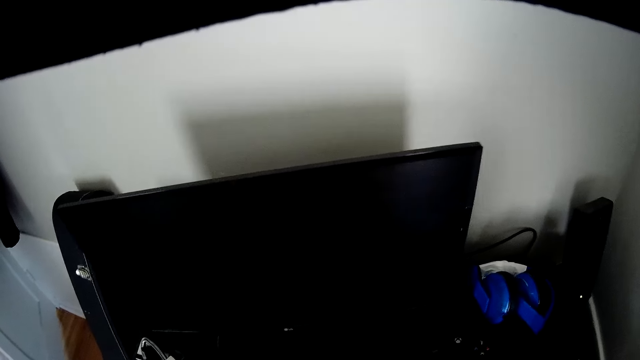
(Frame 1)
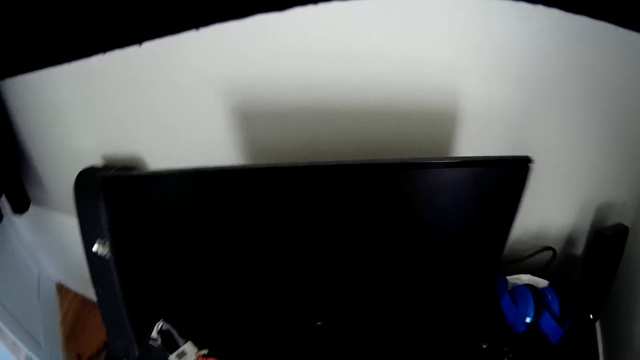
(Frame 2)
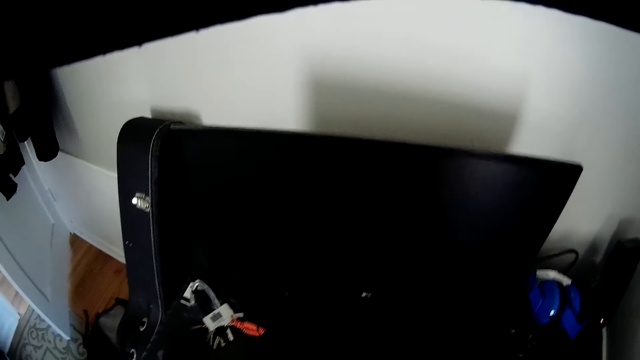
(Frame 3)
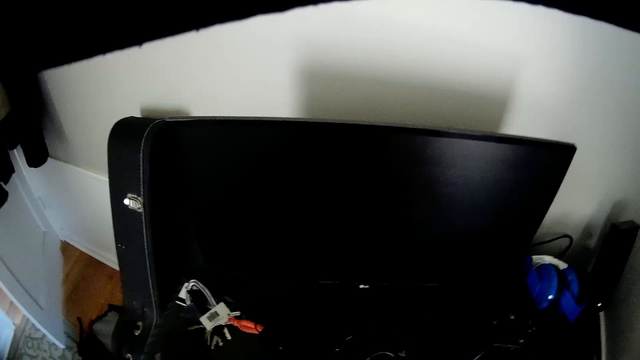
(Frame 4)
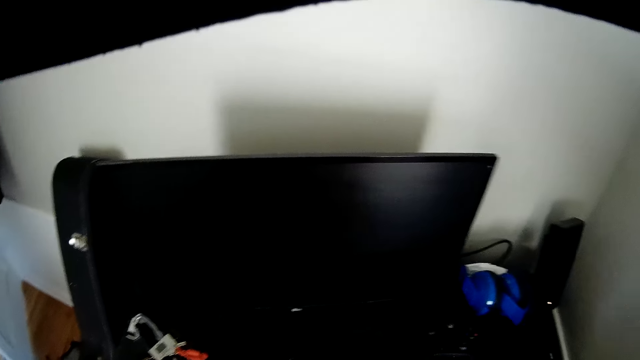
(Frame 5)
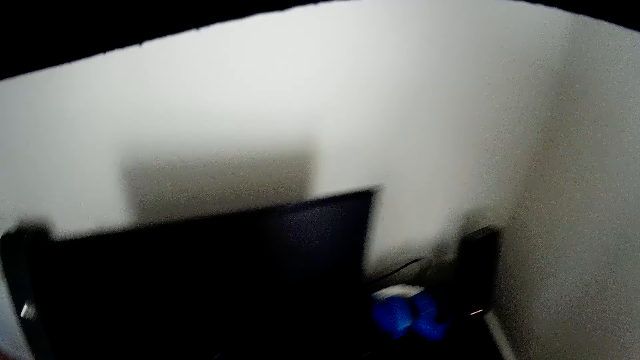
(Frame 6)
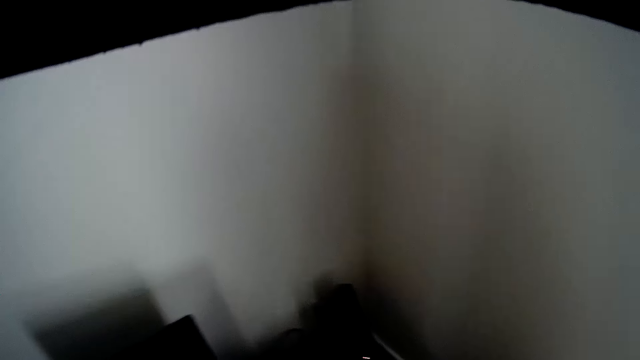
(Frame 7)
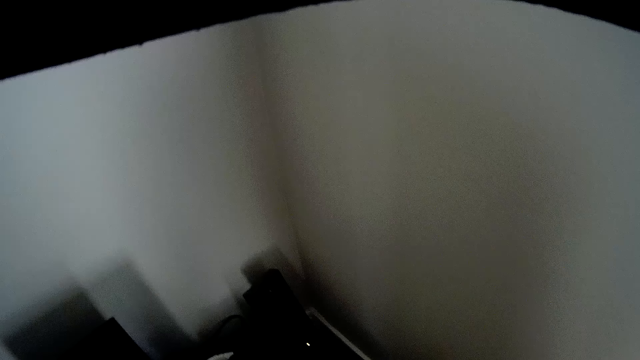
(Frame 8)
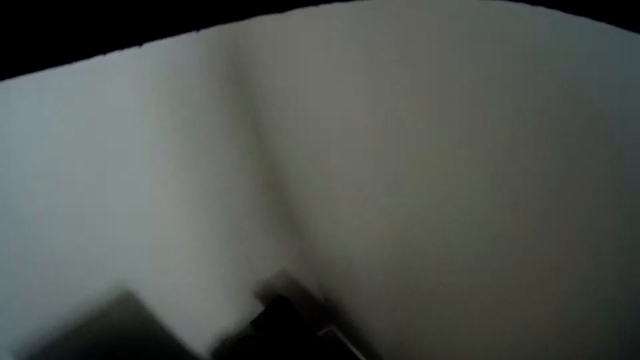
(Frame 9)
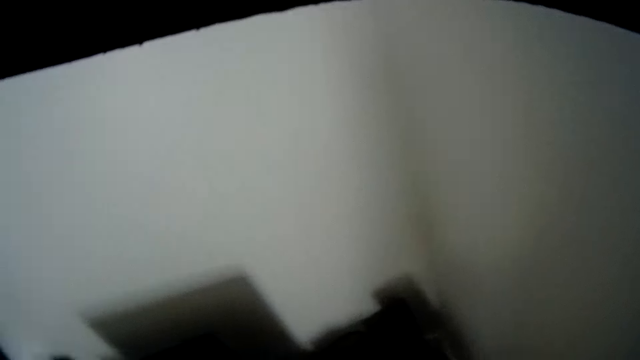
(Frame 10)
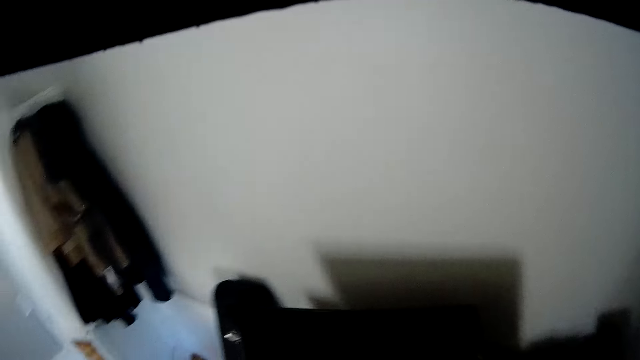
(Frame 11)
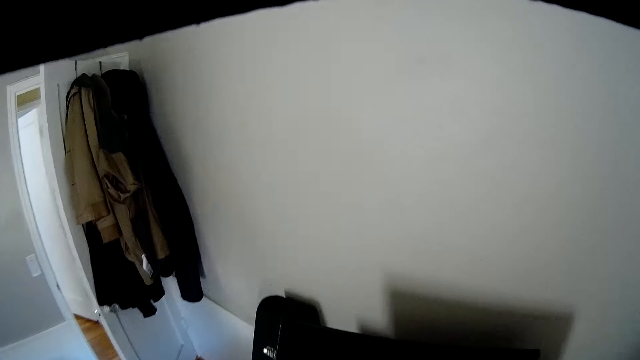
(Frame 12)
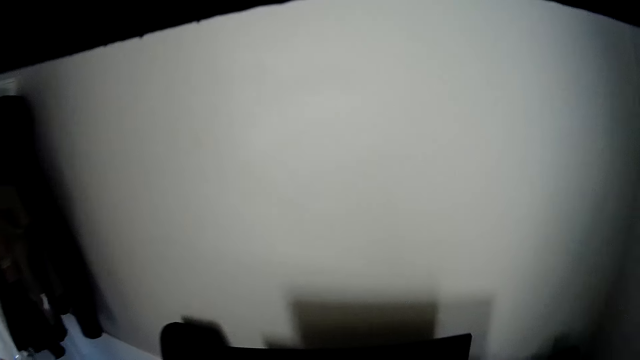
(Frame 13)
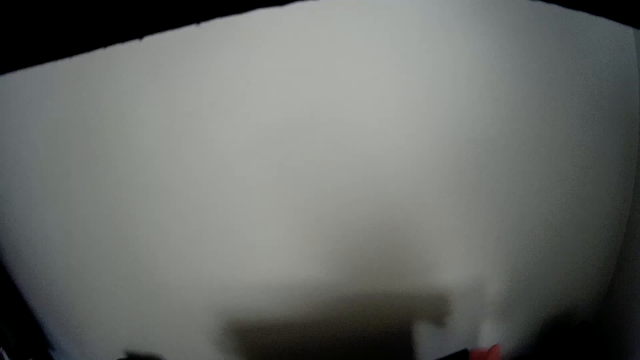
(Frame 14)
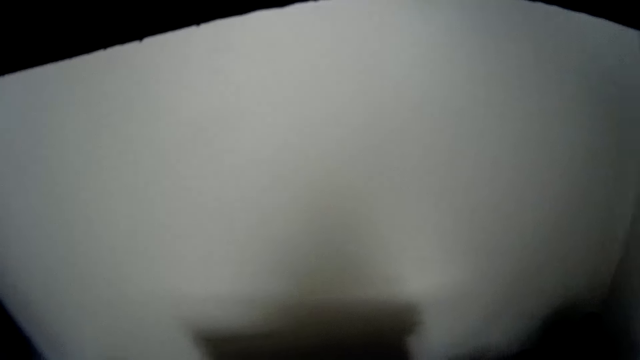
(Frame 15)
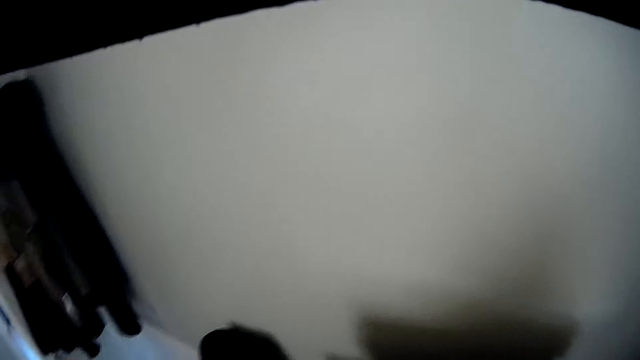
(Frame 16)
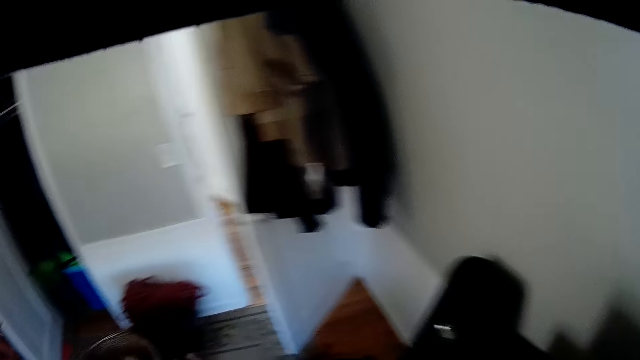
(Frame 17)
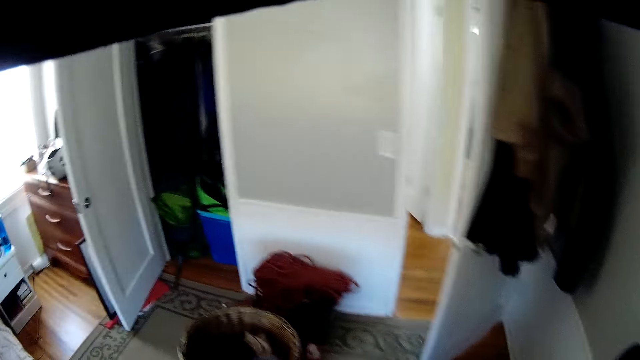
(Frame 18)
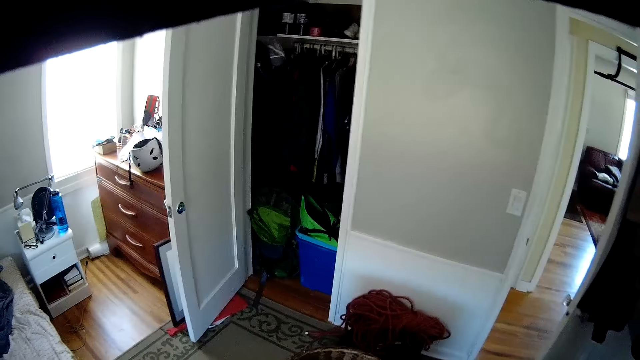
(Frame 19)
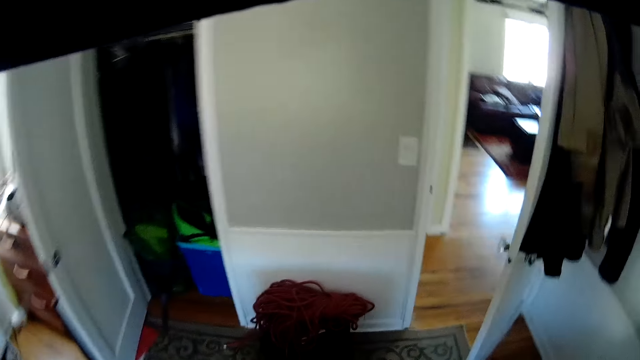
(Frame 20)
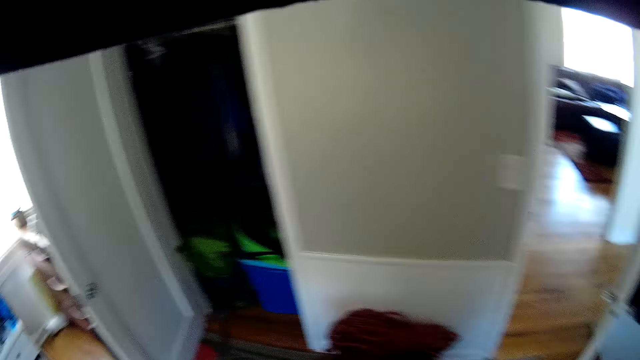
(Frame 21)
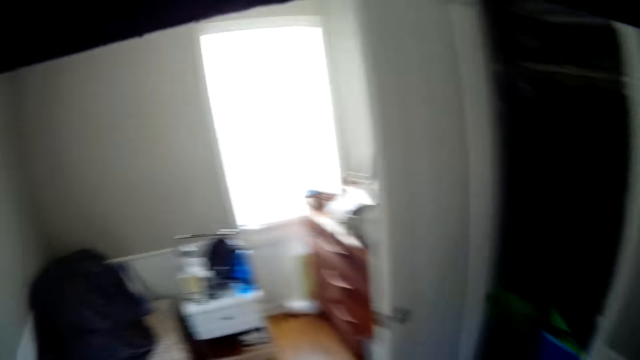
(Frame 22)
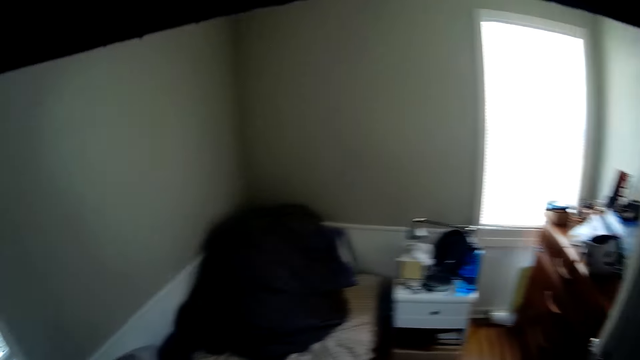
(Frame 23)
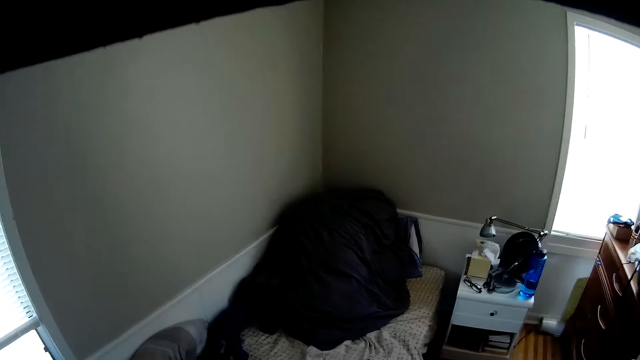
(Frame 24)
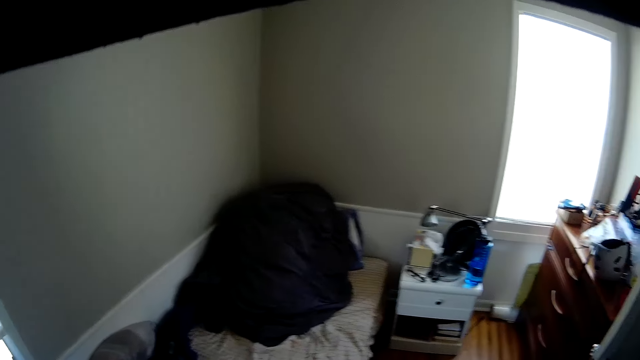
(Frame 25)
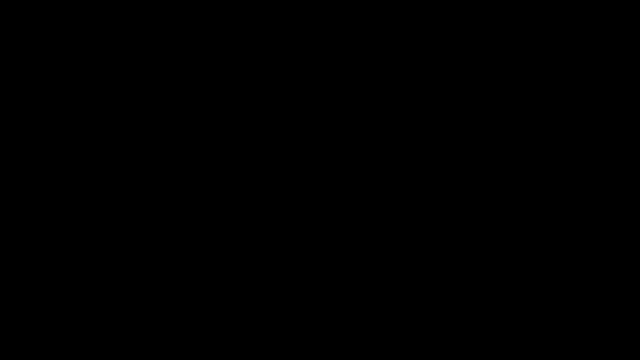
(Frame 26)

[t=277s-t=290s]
The camera wearer looks around a room. They walk in the room.

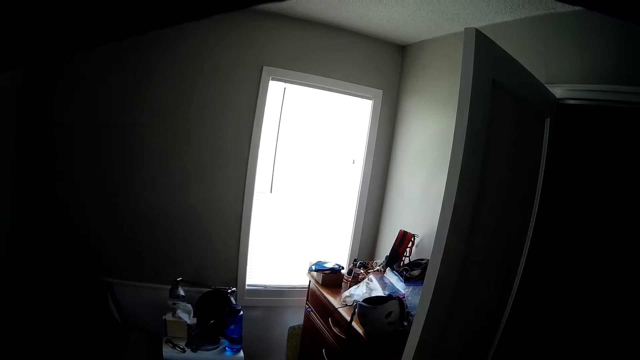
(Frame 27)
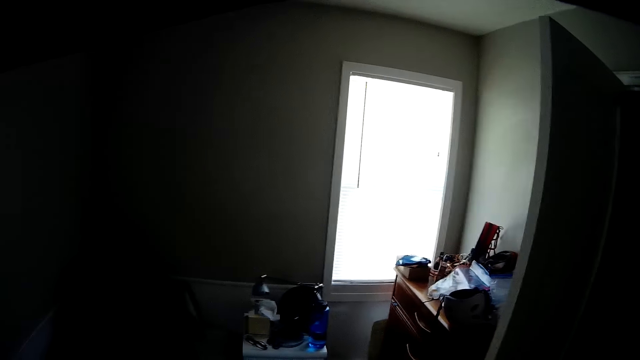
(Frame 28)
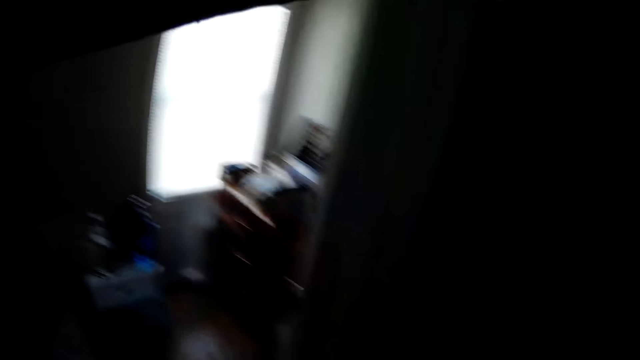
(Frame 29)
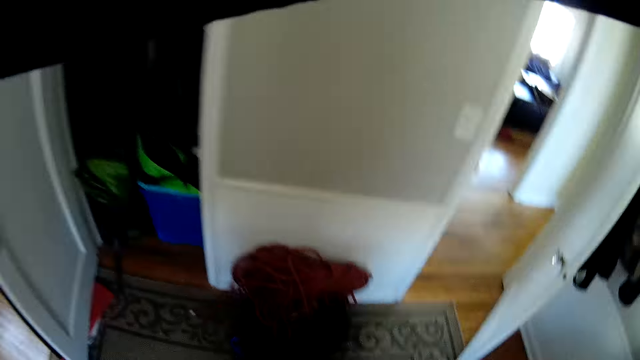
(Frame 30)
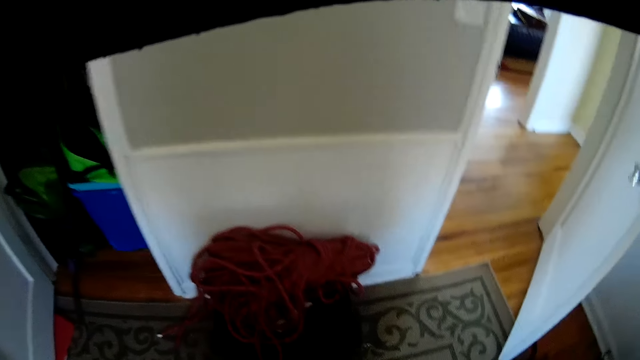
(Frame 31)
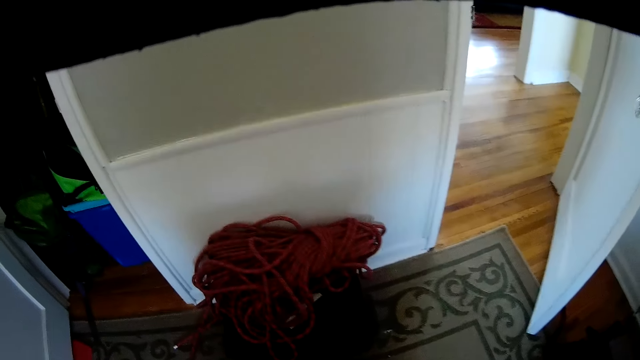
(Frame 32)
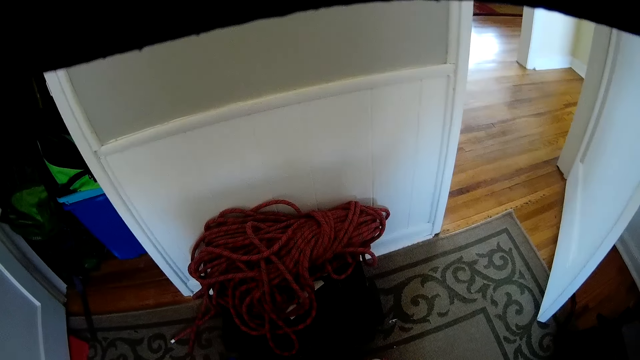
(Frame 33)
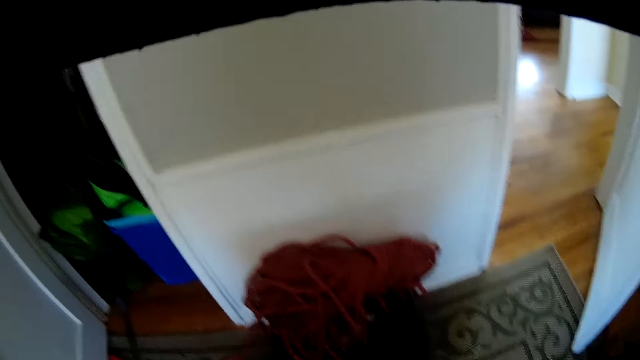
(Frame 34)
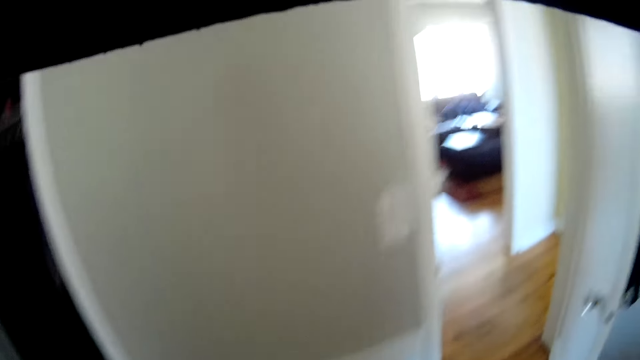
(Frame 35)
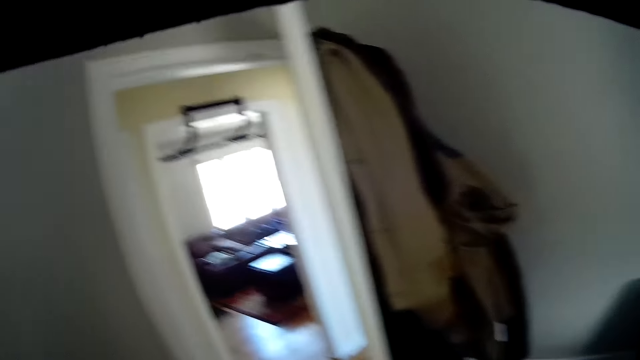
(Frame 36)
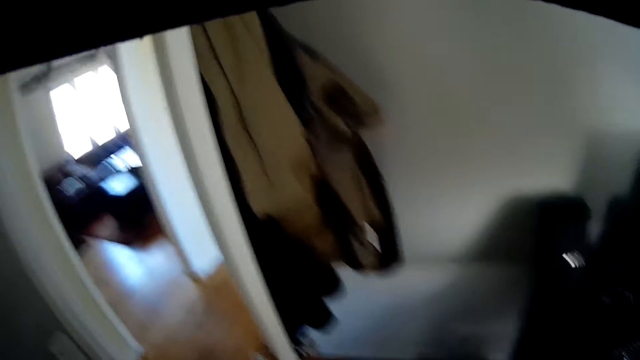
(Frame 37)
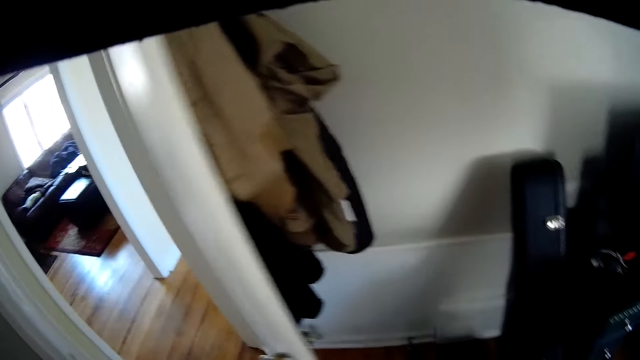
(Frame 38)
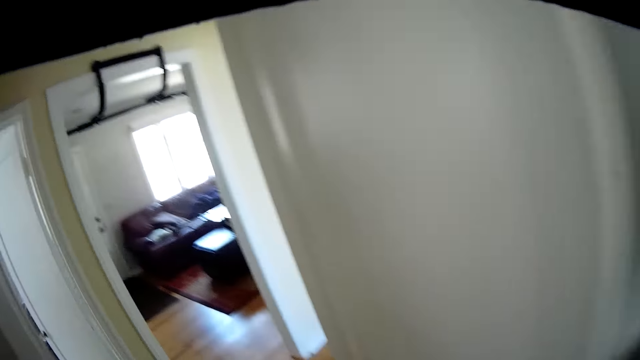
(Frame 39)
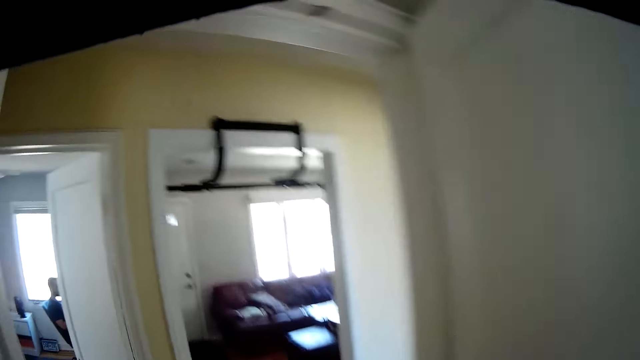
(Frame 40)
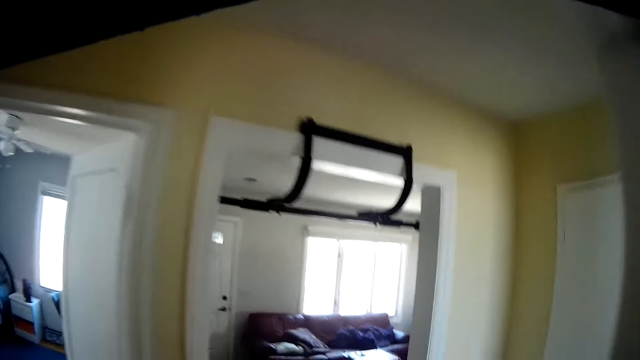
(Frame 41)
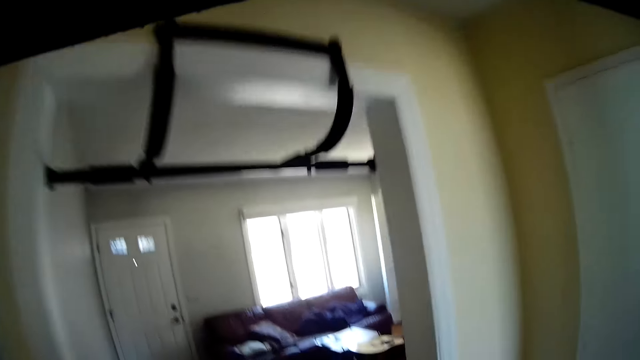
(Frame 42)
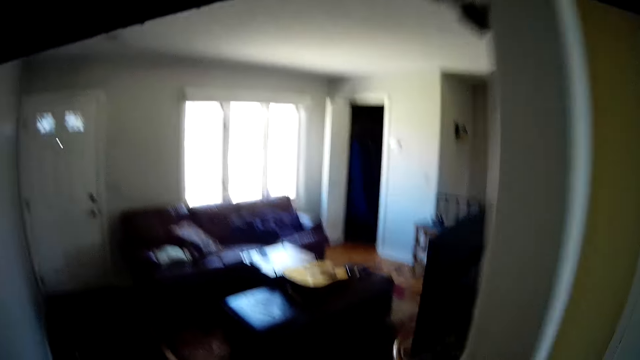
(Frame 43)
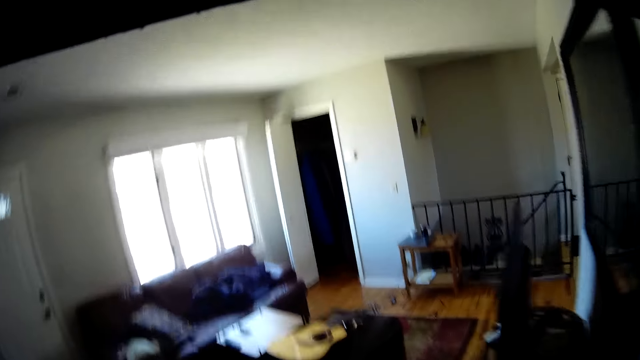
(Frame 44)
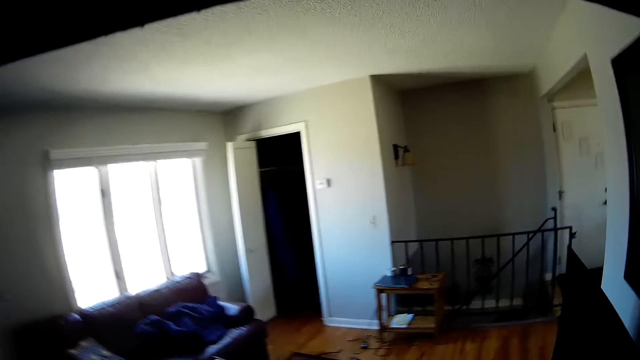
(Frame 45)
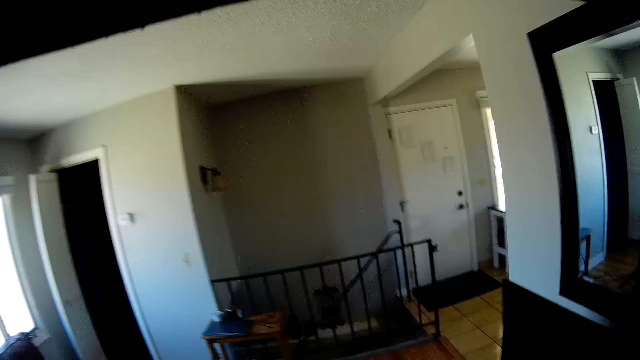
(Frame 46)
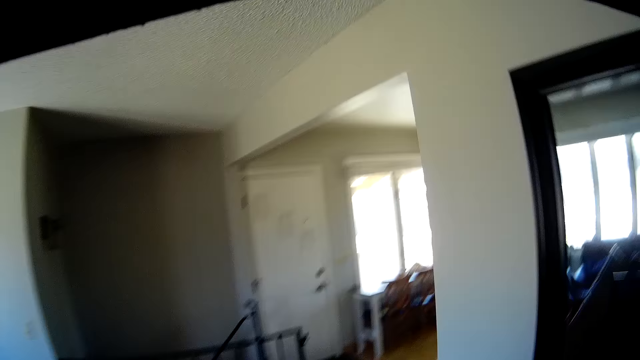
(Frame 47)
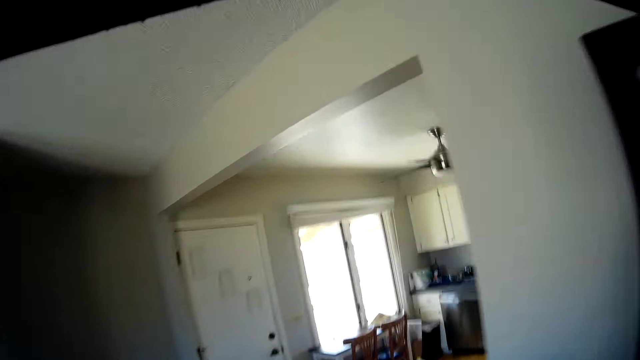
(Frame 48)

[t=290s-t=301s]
The camera wearer opens the door of a bedroom. He walks out of the bedroom and down a stairway into a laundry room with a basket in his hand.
